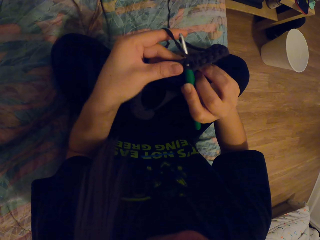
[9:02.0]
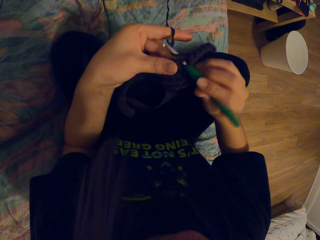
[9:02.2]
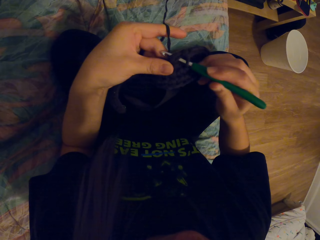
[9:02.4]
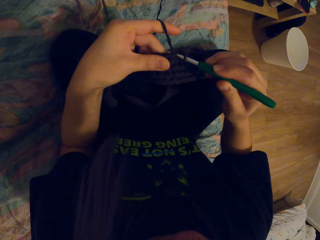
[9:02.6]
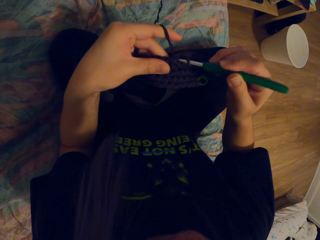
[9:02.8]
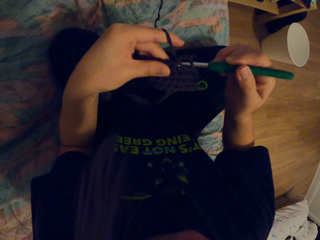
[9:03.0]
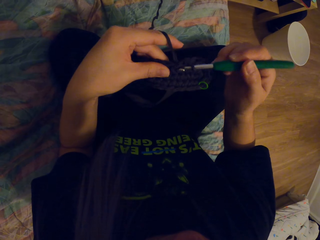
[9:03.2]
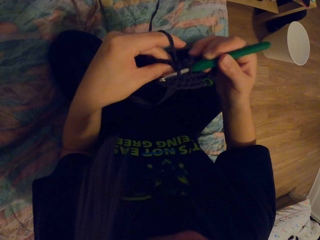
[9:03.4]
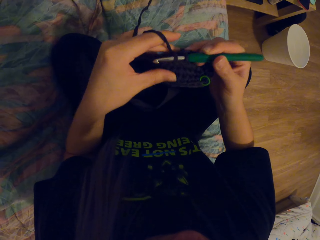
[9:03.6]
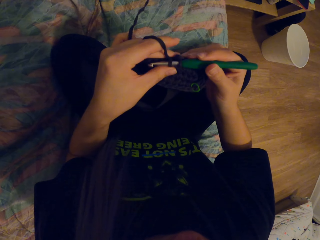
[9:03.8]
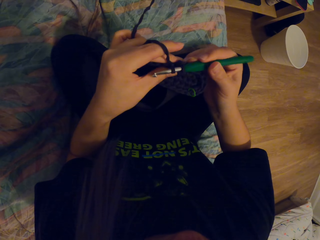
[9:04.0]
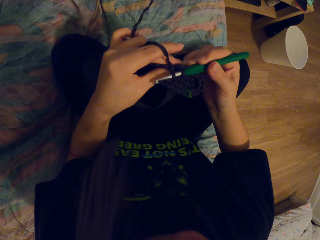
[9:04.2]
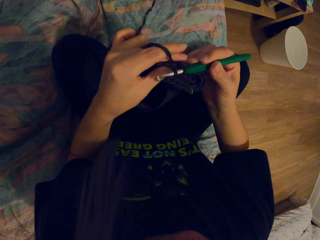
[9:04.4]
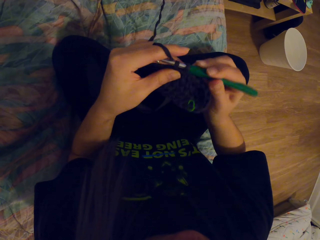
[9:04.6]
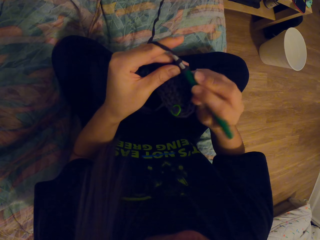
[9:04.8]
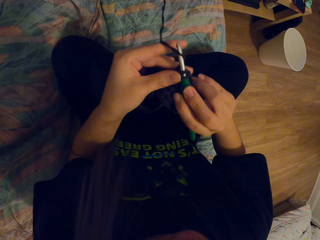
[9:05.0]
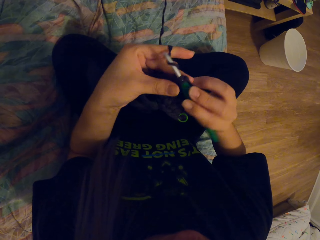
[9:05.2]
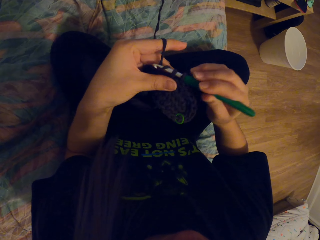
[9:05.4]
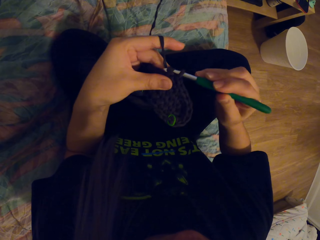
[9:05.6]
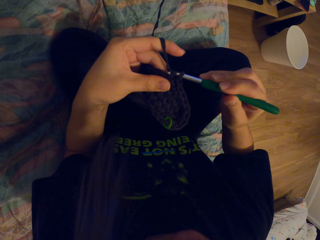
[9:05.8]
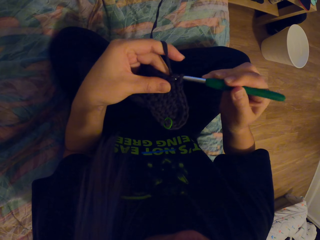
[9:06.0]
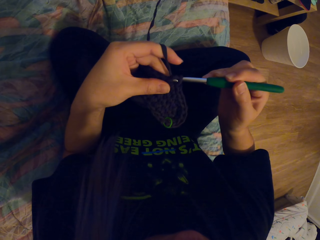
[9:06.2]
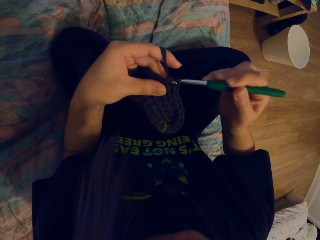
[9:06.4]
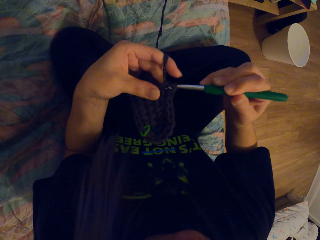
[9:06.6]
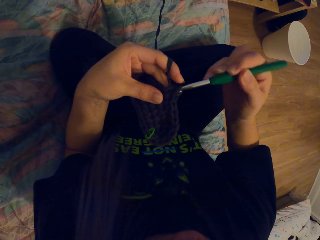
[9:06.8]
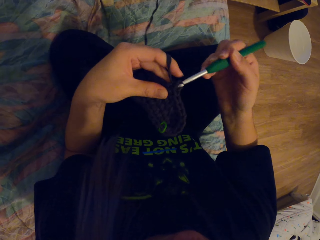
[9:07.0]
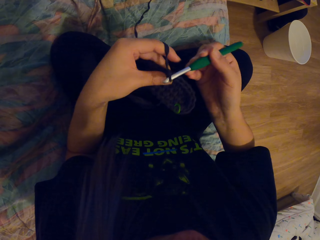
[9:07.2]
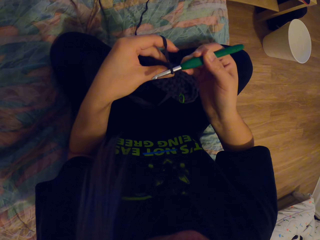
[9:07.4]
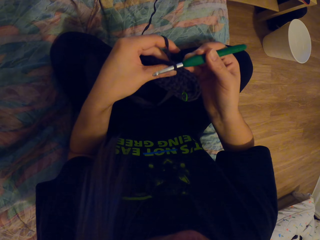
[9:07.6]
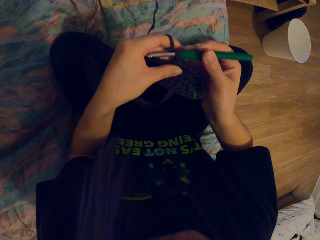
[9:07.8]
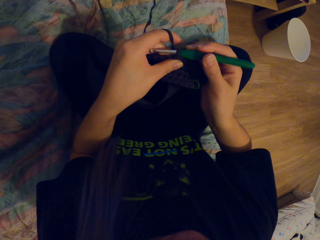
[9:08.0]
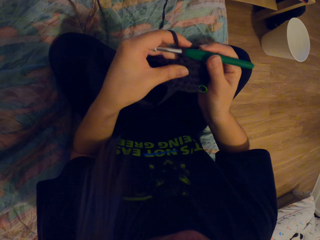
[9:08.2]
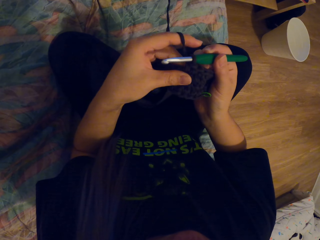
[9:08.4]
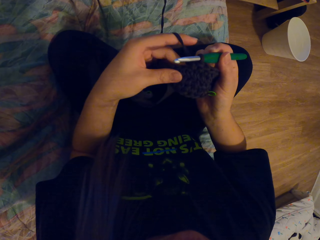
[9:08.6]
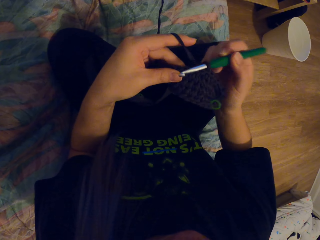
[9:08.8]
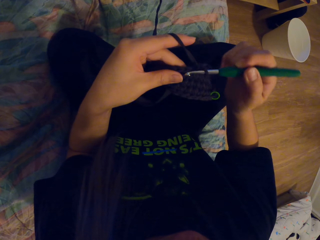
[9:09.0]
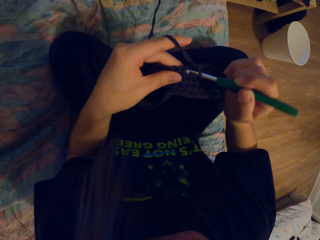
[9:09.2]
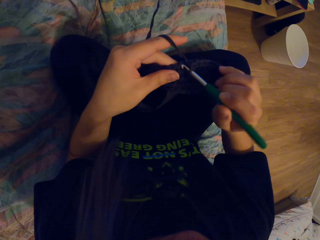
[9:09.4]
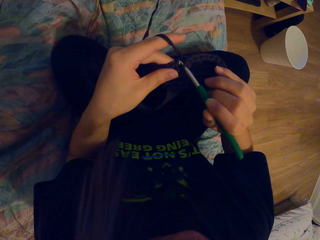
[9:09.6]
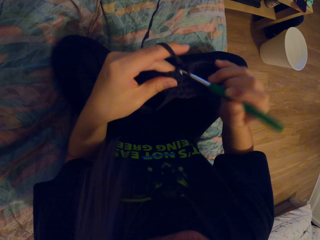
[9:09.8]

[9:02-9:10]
The camera wearer knits the thread using a crochet.

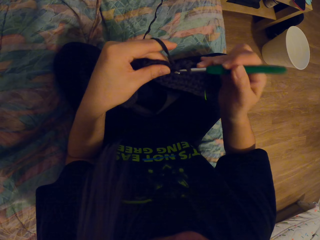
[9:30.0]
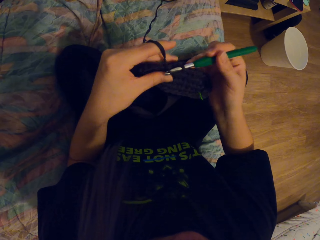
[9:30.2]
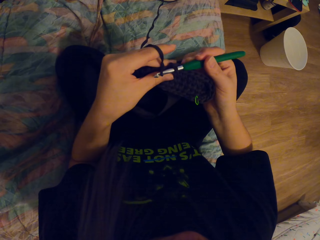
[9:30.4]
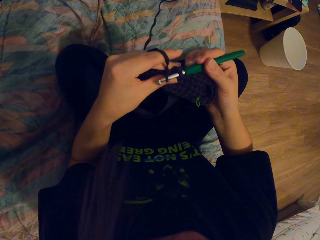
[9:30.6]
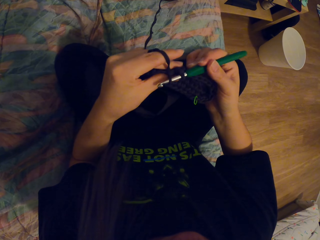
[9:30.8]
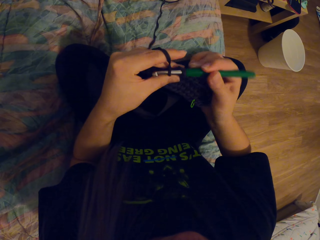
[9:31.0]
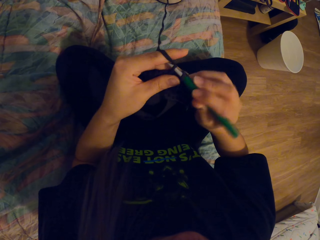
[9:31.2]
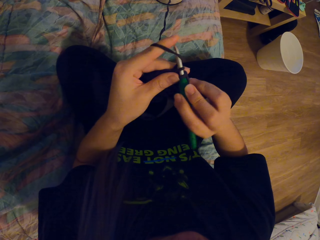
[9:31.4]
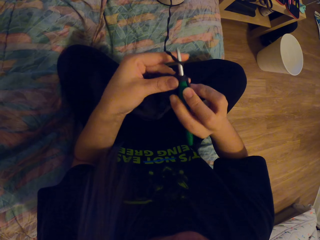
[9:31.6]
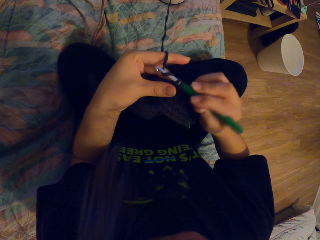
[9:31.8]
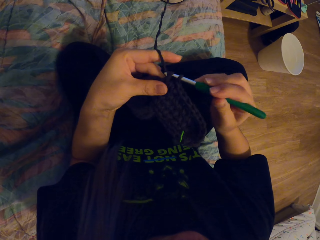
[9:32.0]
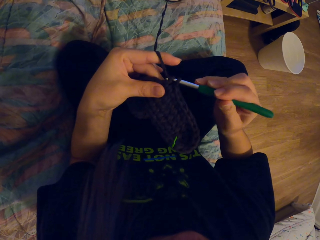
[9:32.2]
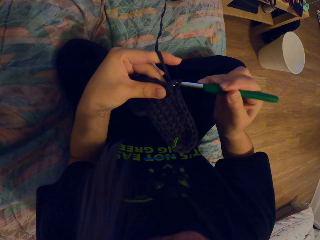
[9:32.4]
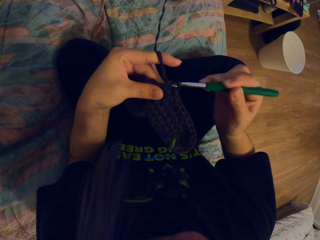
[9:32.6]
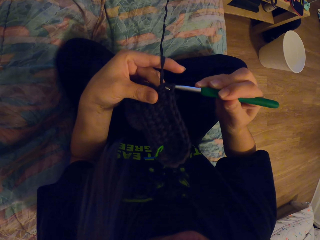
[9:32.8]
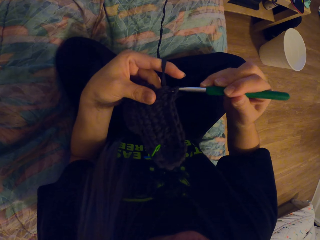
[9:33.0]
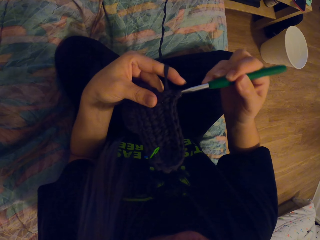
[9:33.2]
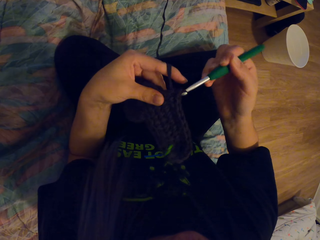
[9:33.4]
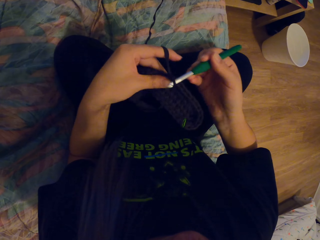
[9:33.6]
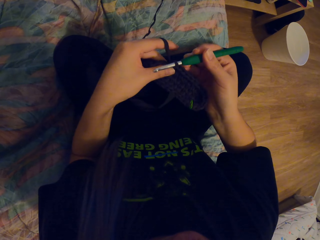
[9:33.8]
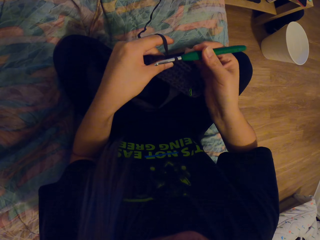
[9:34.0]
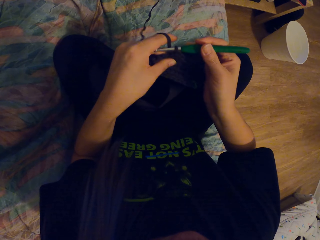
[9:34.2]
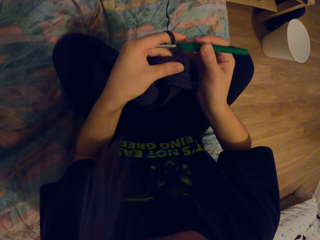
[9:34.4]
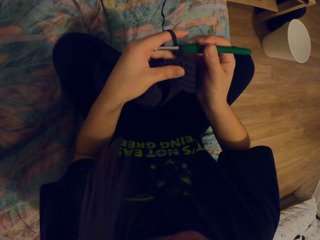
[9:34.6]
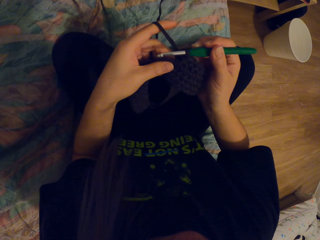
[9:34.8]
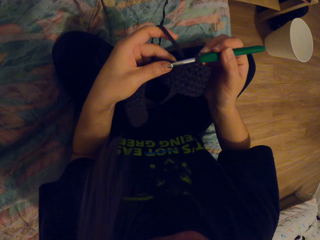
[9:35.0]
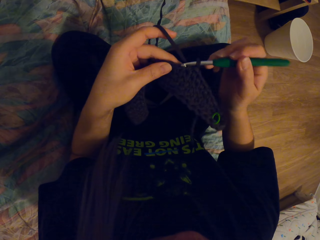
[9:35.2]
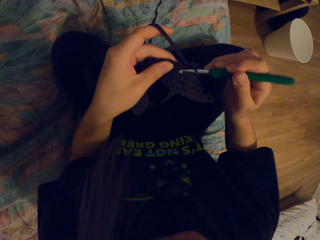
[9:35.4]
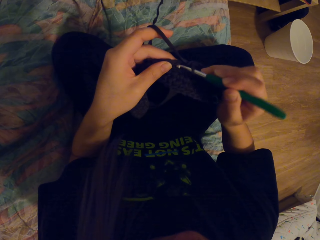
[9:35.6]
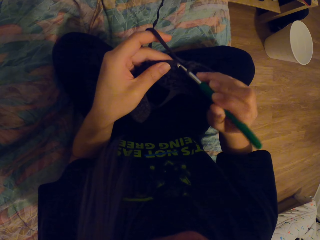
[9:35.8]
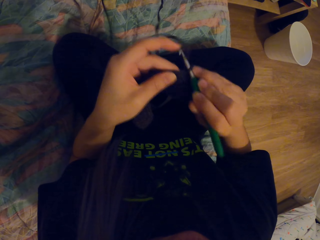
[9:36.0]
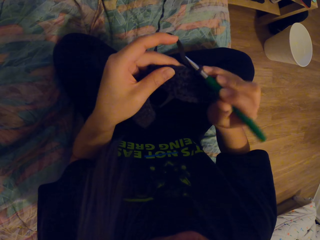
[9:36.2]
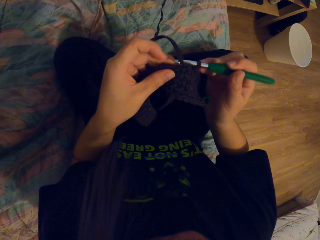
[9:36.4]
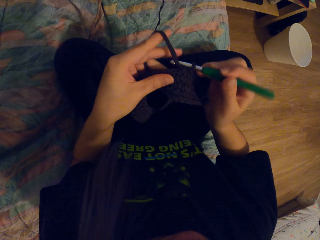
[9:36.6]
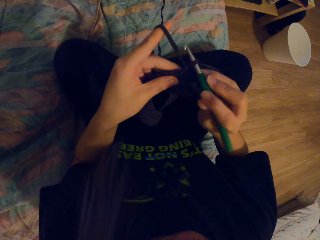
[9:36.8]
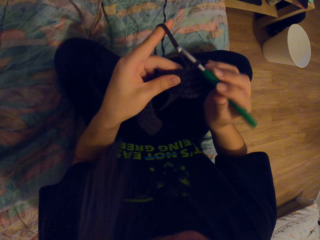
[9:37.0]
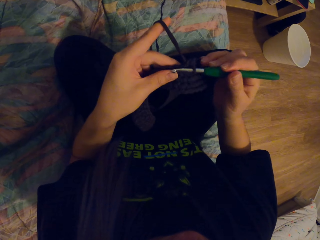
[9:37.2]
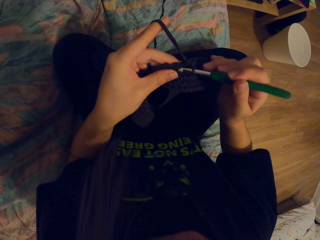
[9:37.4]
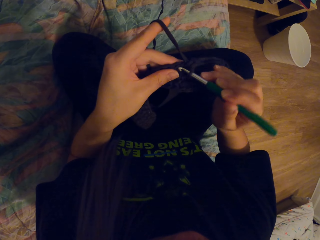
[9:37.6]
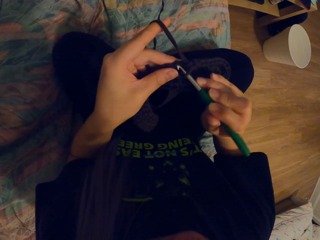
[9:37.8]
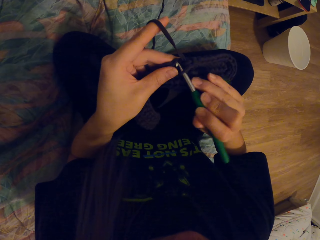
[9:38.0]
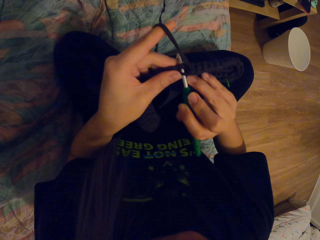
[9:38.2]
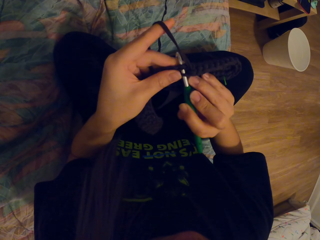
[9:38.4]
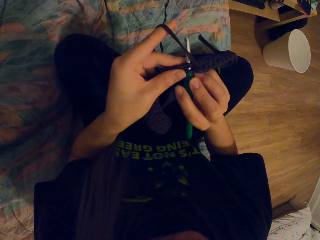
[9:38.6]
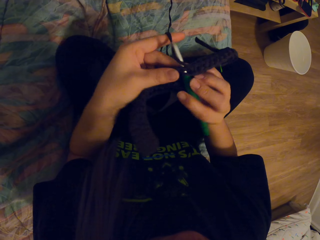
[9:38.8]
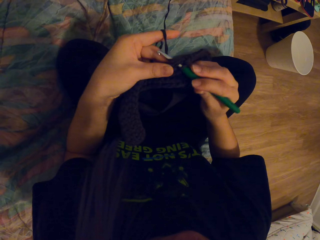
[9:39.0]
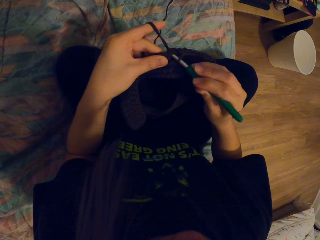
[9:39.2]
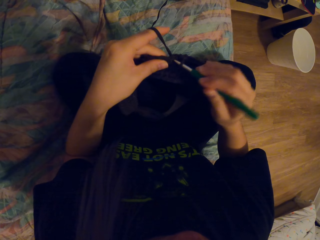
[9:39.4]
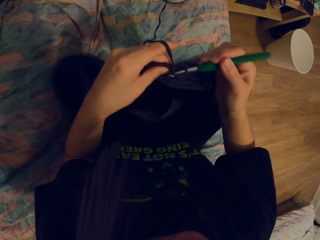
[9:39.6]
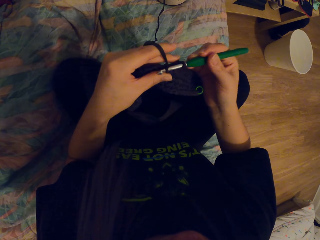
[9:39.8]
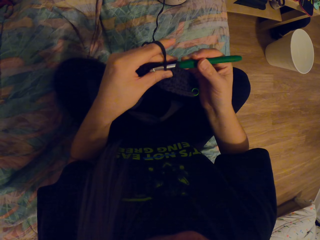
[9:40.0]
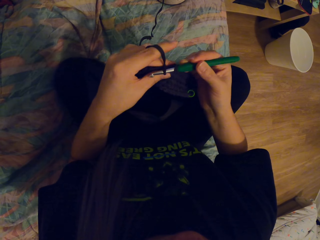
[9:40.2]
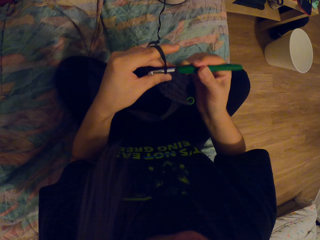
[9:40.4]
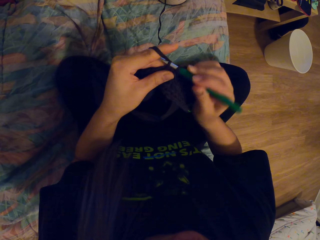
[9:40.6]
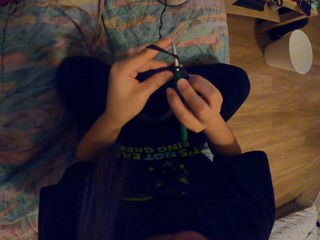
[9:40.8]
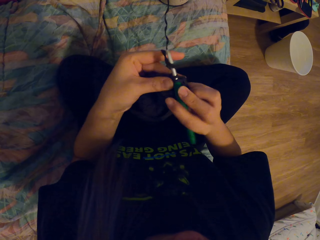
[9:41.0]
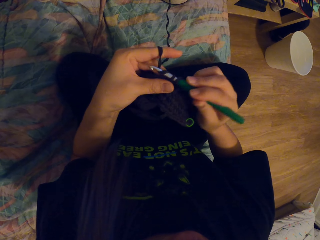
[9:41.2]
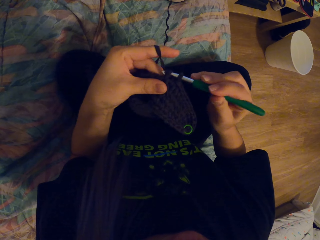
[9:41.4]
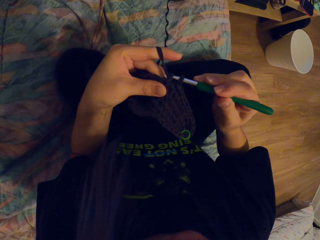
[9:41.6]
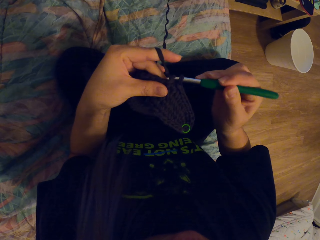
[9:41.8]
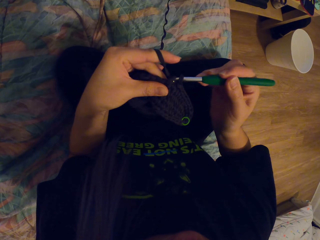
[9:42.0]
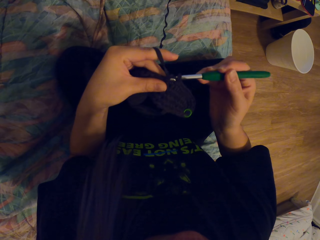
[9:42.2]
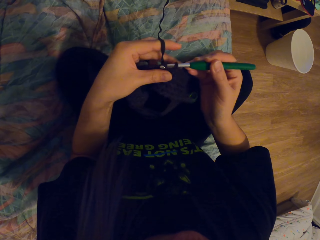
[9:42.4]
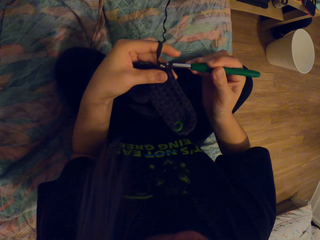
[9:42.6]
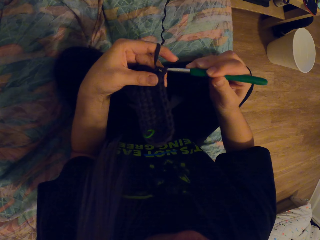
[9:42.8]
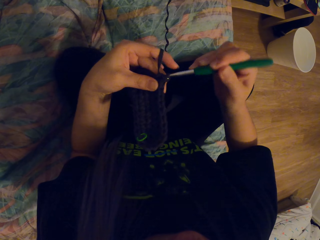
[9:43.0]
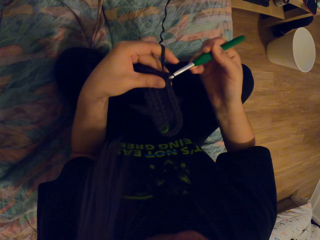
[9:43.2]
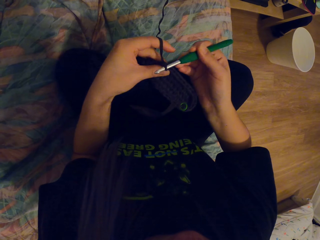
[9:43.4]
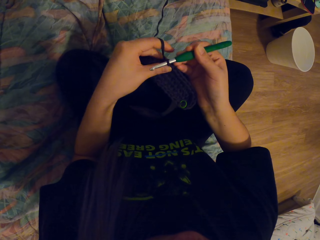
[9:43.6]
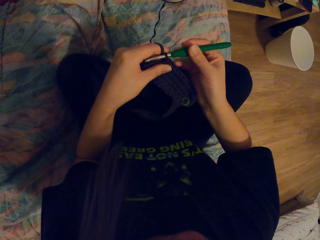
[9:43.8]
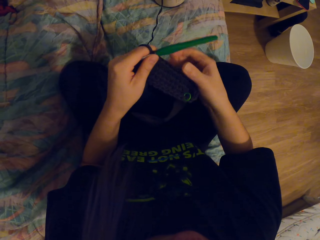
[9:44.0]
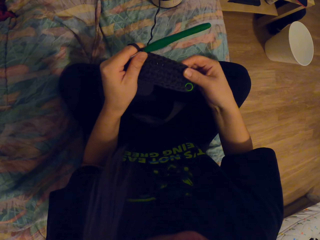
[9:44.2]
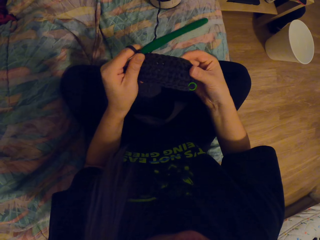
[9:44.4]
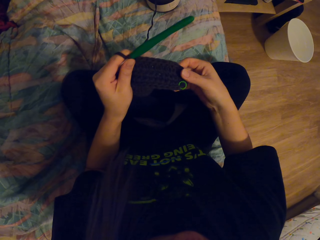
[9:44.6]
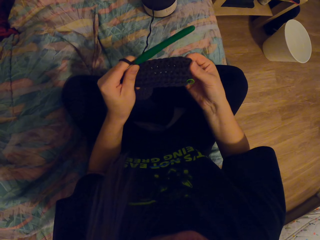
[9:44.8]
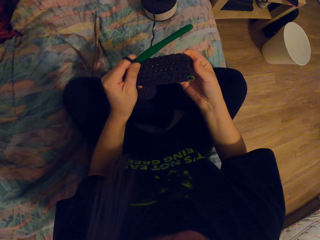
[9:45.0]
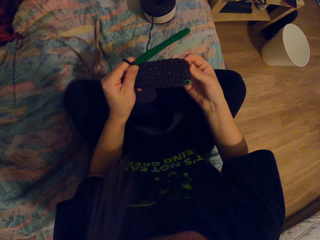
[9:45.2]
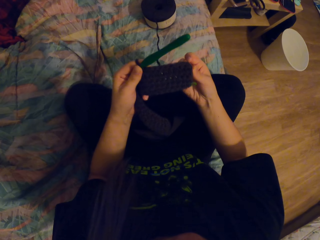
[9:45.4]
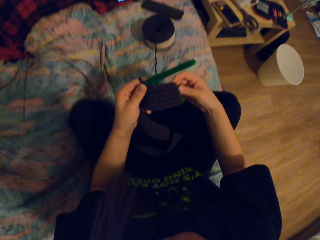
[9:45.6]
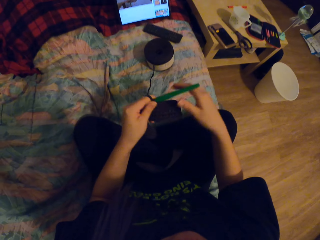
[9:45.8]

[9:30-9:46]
The camera wearer knits the threads using a crochet. They touch the thread.
